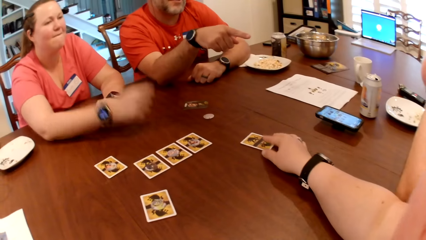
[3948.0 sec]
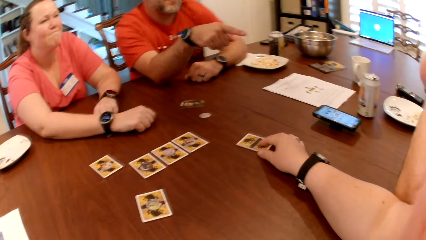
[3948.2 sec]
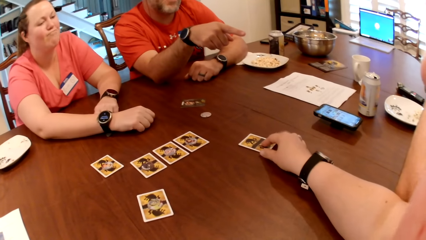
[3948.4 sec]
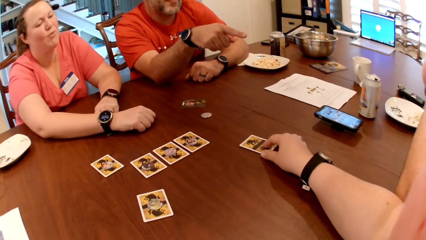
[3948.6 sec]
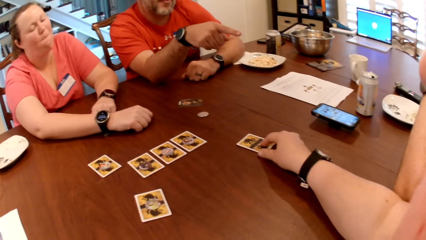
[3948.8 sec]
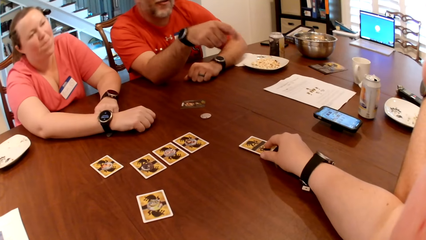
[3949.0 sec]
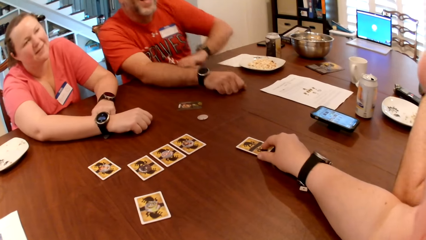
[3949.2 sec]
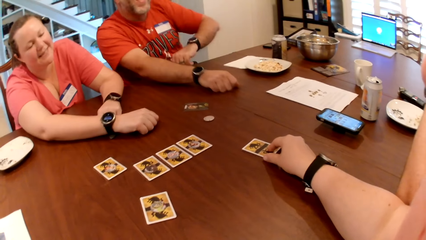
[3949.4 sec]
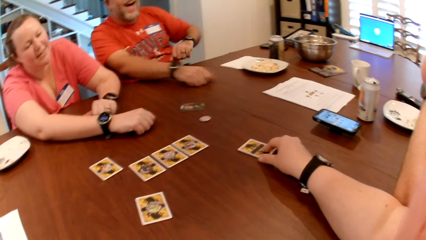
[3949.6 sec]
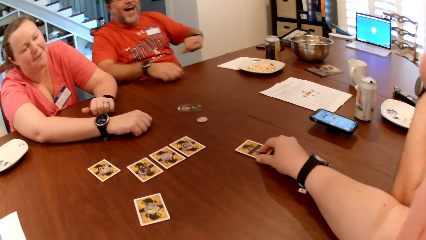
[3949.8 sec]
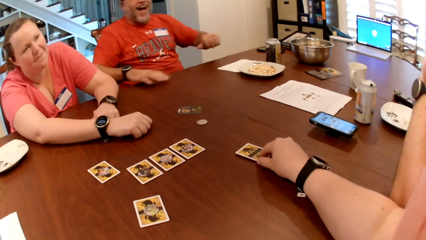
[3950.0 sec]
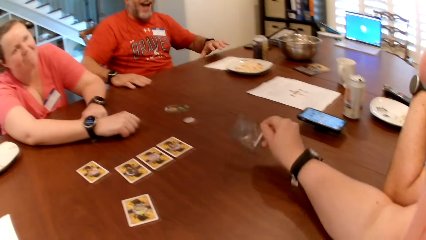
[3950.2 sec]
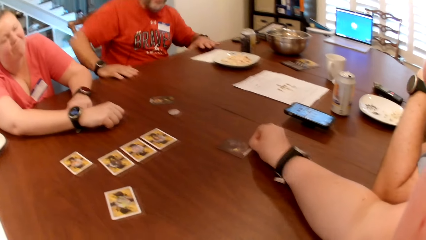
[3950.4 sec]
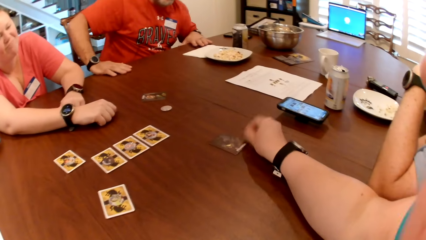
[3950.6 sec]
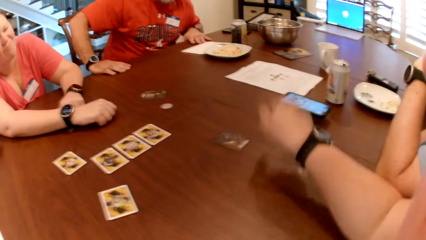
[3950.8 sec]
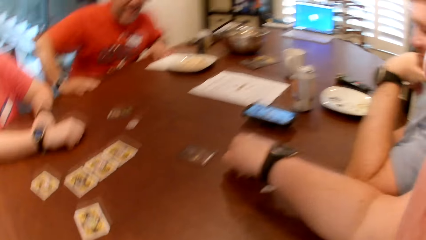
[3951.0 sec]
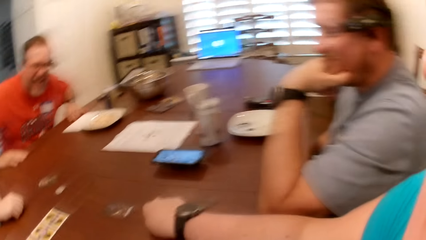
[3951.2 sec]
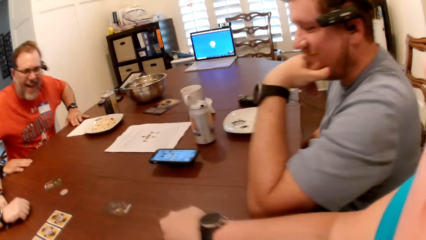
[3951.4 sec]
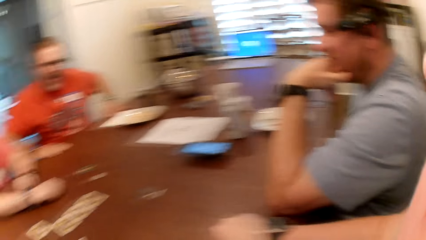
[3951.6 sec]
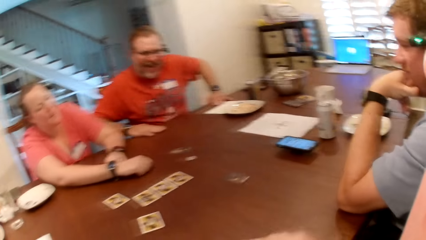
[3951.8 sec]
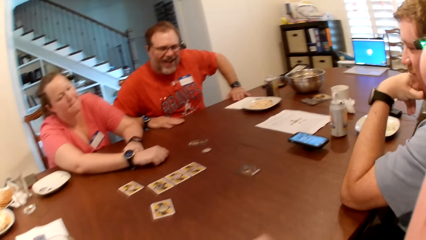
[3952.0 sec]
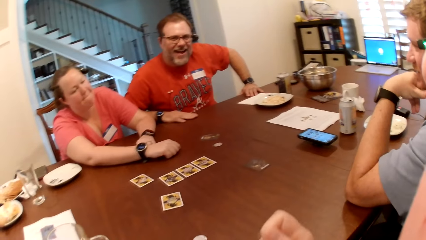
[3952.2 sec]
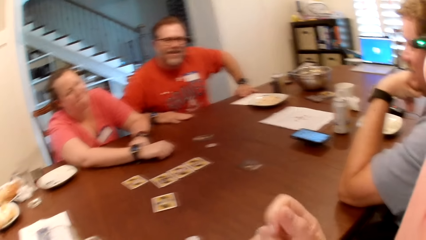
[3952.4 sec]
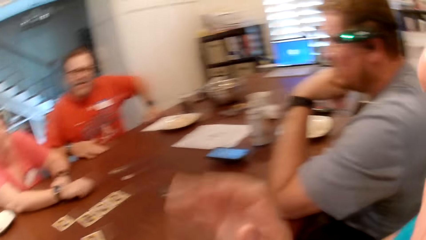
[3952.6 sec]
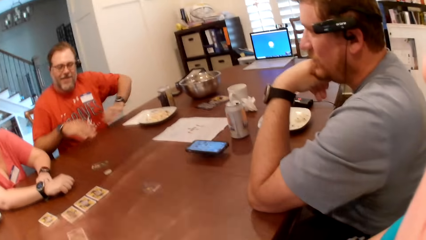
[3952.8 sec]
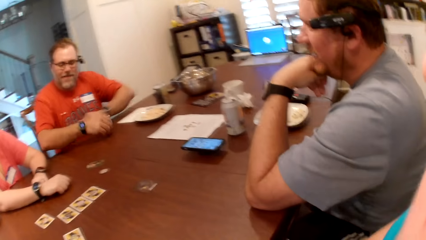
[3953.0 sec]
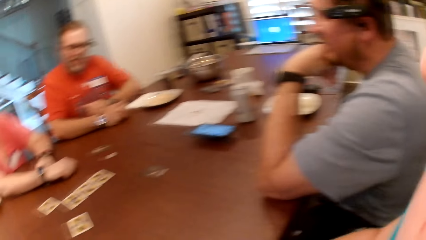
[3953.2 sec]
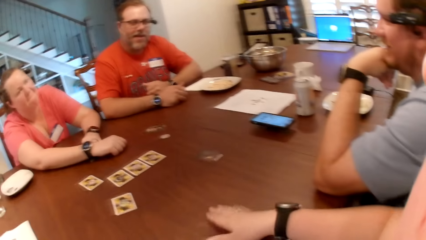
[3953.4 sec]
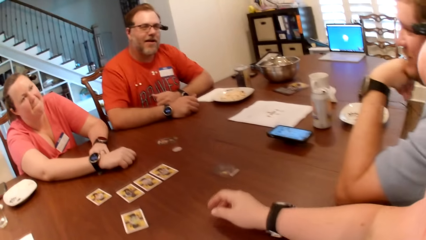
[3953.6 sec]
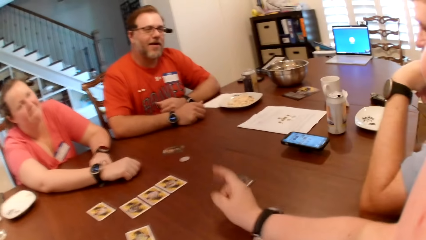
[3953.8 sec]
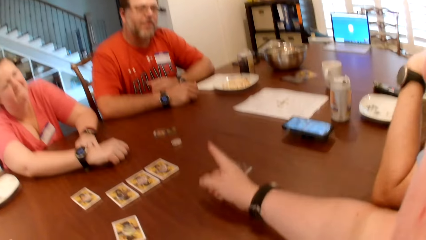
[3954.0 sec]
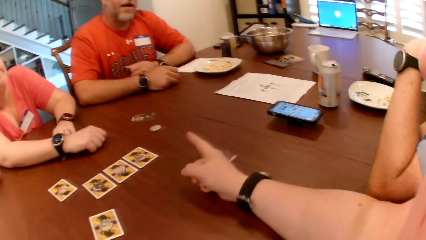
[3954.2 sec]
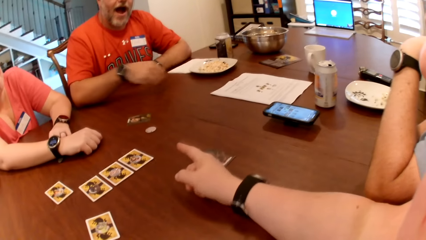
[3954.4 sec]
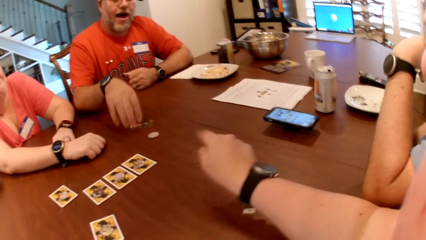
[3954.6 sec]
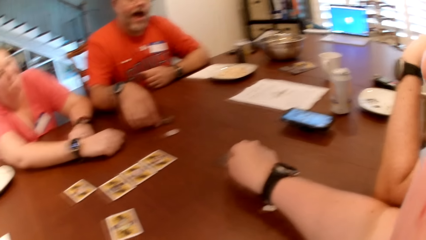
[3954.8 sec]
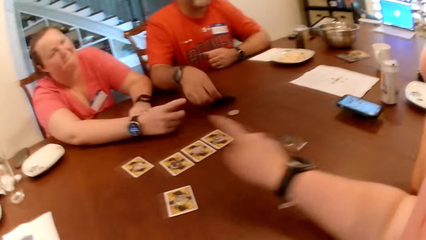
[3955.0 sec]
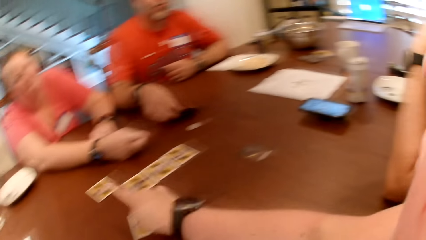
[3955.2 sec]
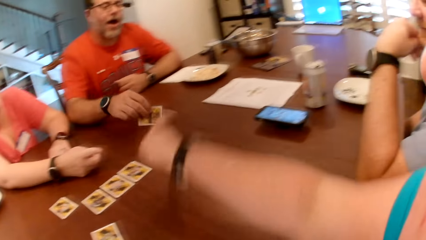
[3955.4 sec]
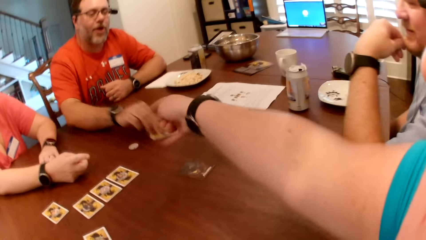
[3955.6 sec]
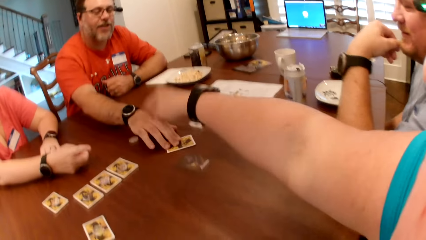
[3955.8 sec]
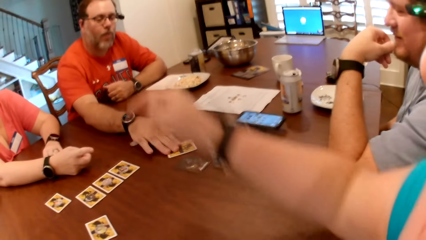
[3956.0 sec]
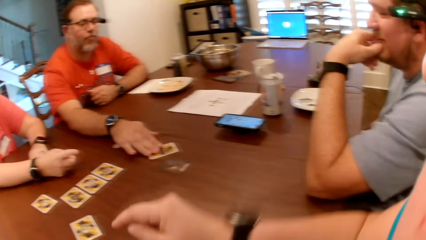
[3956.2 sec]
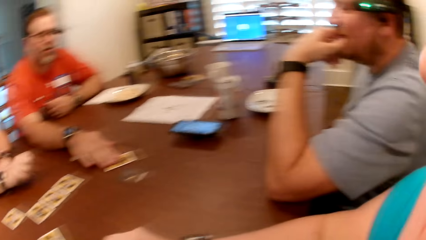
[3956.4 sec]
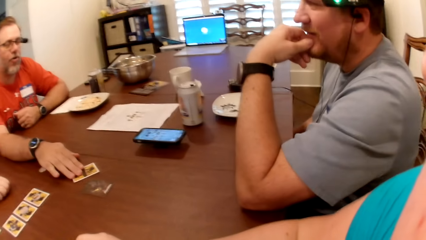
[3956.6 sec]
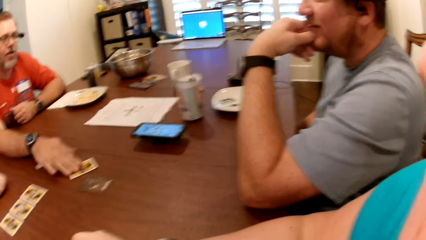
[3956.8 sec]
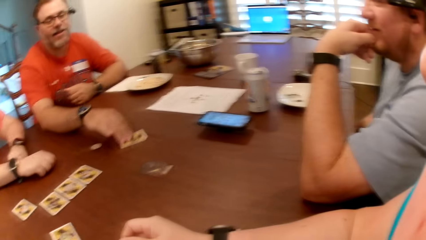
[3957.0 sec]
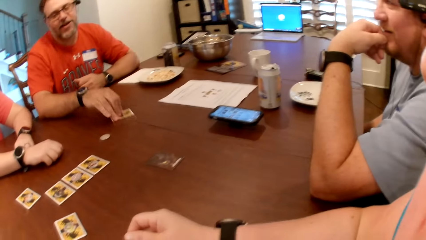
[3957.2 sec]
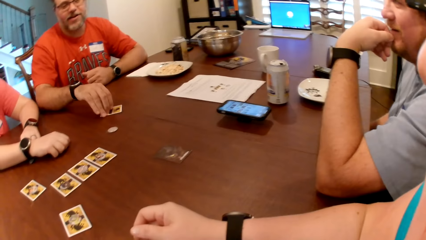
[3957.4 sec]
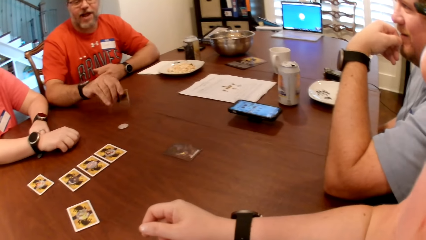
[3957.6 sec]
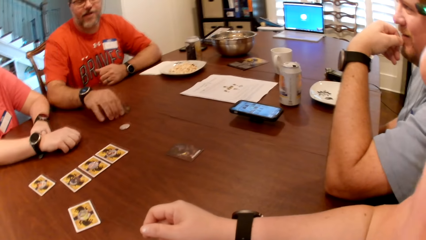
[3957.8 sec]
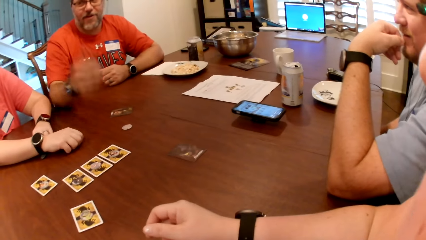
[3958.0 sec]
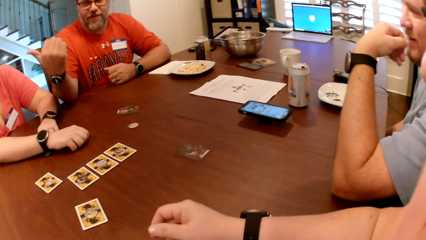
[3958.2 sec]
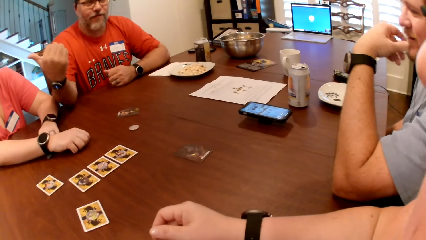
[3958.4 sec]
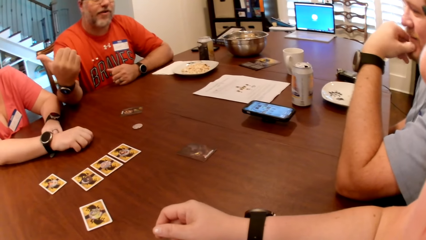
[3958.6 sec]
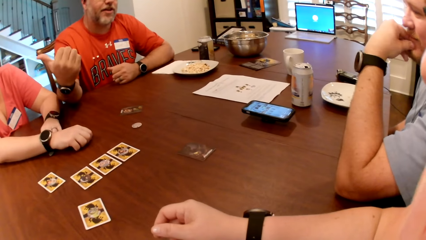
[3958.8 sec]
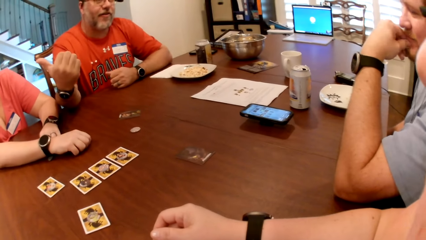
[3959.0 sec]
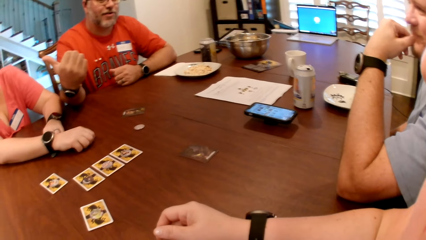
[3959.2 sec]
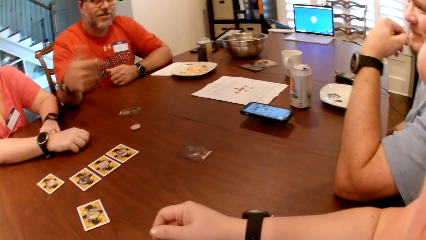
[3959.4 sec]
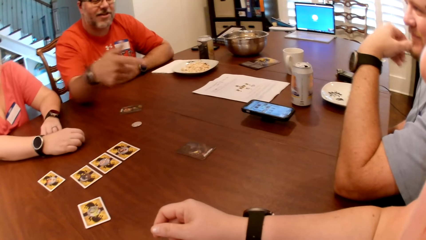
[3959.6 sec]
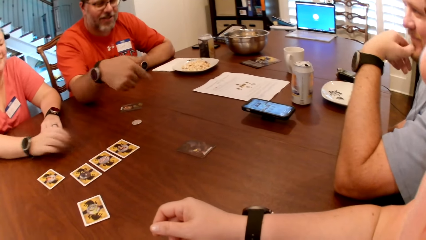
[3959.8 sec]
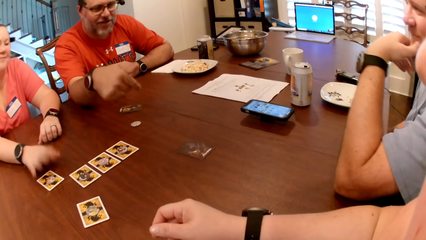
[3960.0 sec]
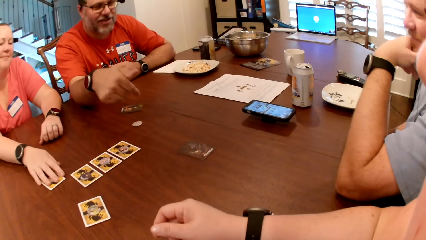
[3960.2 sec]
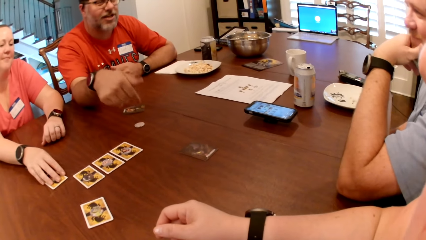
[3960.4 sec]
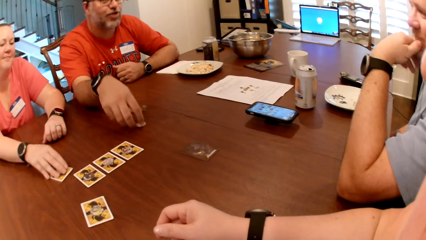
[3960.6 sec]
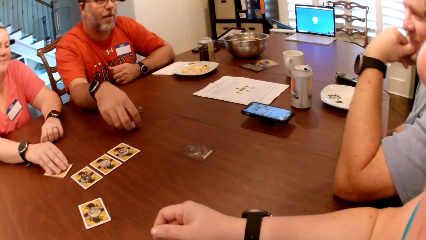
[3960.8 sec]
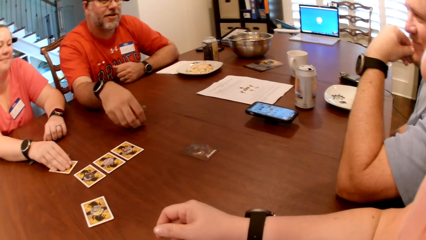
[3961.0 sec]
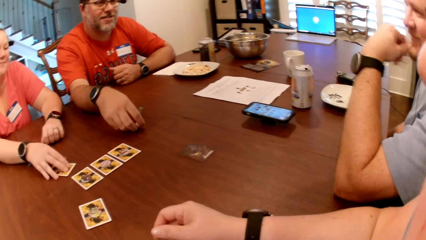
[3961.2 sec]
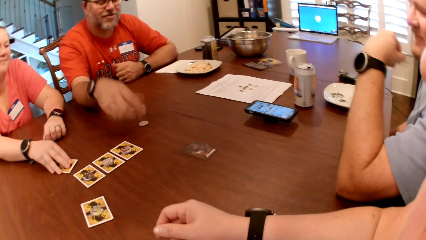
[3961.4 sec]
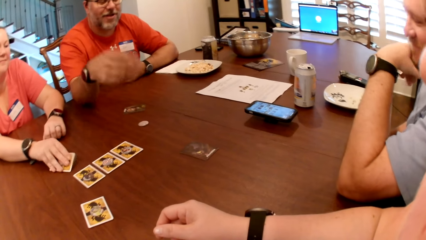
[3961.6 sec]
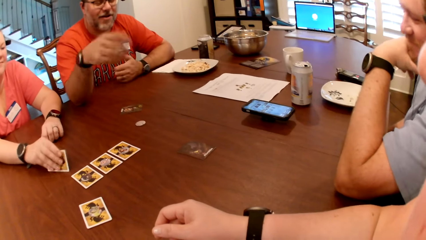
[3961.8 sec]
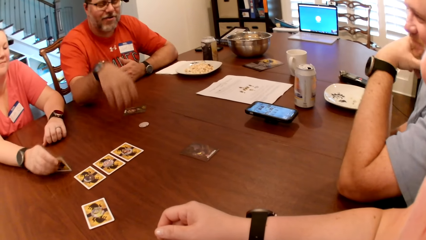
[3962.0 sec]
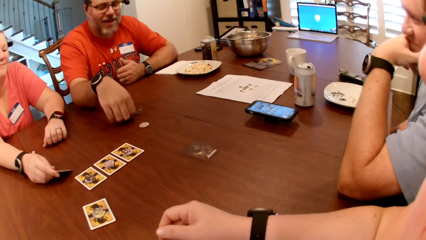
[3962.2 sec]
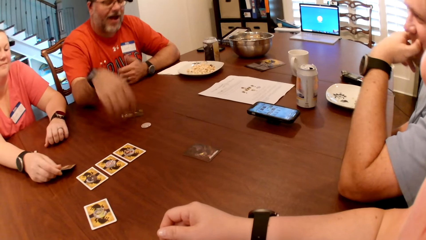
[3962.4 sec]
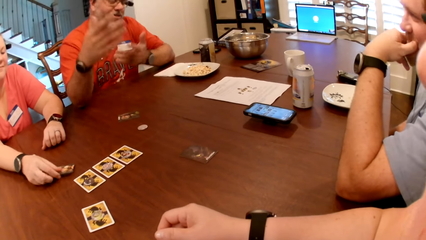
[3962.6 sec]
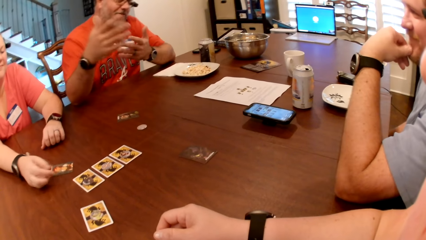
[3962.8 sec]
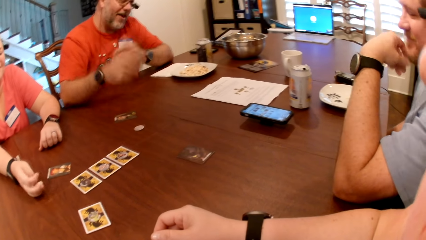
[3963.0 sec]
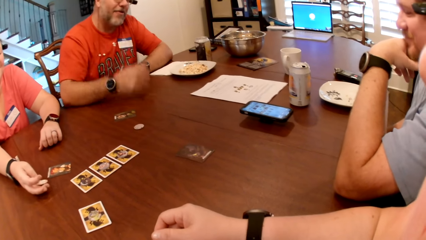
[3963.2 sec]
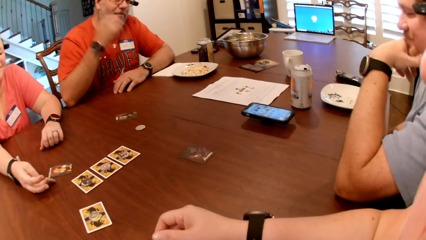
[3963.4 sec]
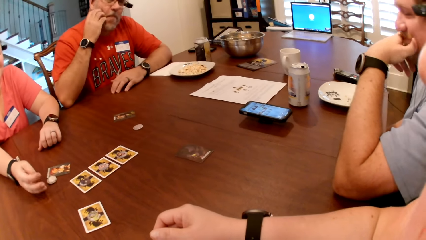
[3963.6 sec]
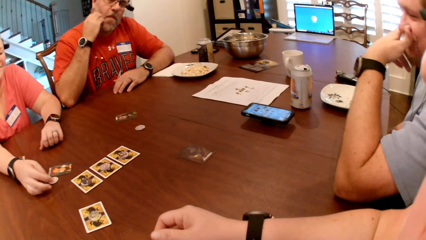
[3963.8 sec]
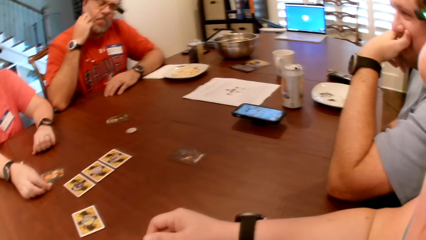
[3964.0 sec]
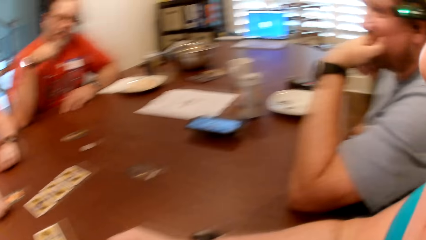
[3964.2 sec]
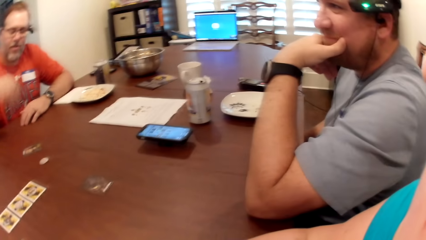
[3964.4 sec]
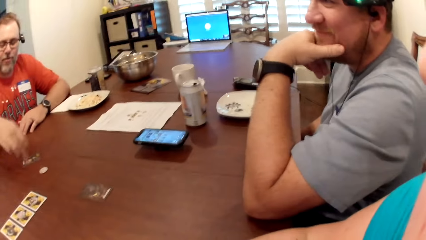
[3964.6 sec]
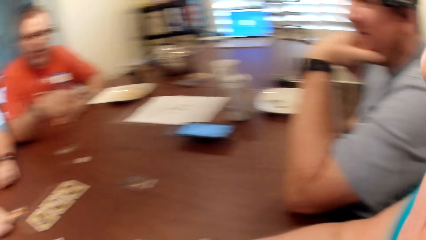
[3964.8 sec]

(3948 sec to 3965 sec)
A man moves a hand around. The camera wearer holds a card on the table. They turn around. They move a hand around. The man turns the card on the table with his right hand. He holds the card on the table. He moves the card on the table with his right hand. The camera wearer moves a hand around. The man holds the card on the table. He moves a hand around. A woman turns a card on the table with her right hand. The man touches a coin on the table with his right hand. The woman holds the card on the table. She drops a coin on the table with her right hand. The man touches his face with his right hand.
